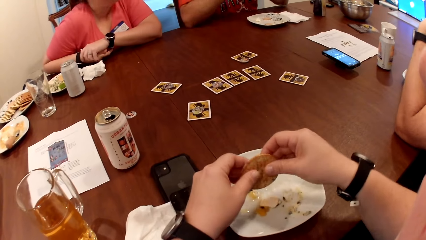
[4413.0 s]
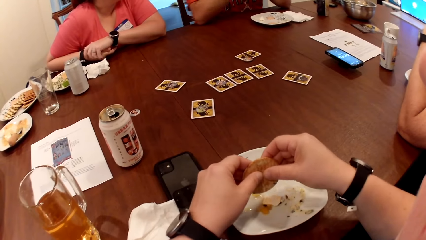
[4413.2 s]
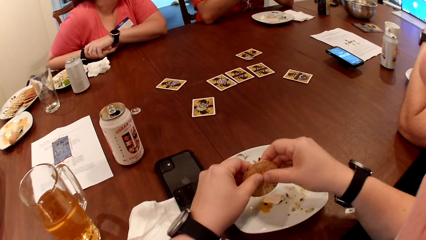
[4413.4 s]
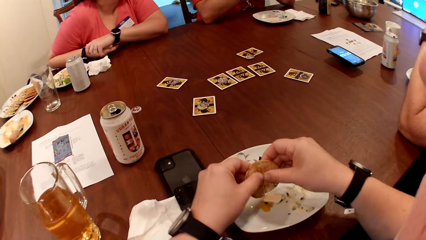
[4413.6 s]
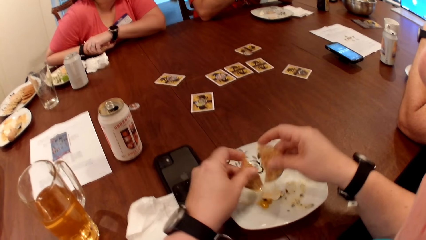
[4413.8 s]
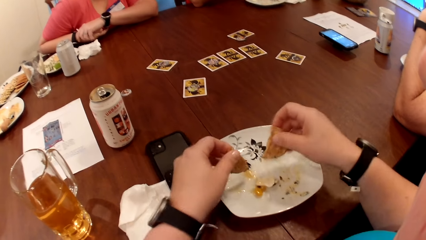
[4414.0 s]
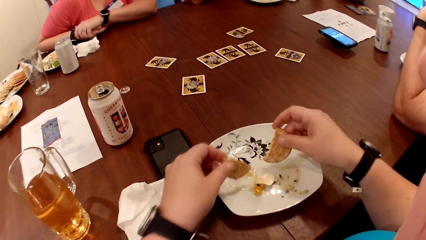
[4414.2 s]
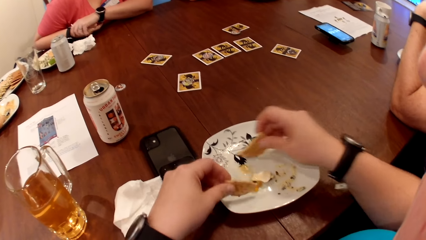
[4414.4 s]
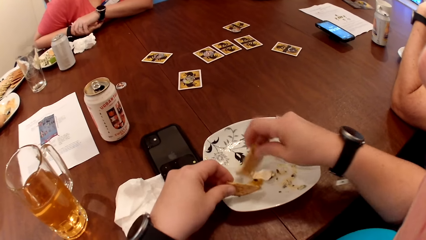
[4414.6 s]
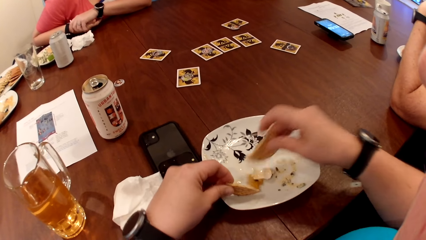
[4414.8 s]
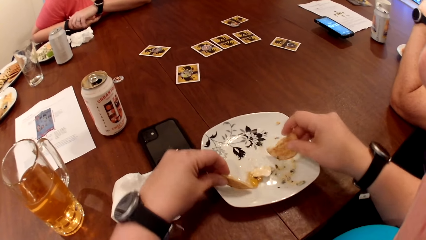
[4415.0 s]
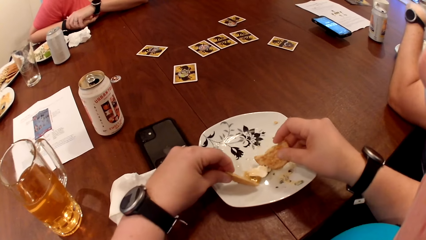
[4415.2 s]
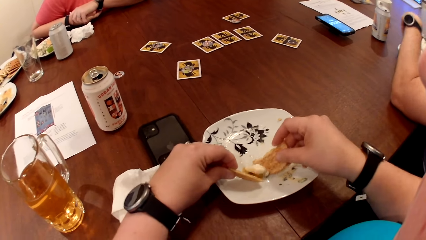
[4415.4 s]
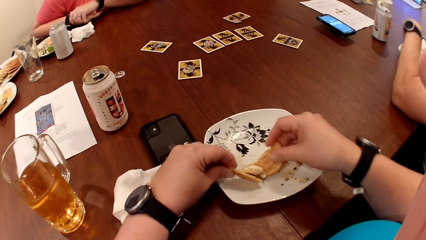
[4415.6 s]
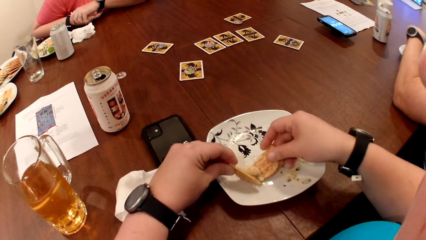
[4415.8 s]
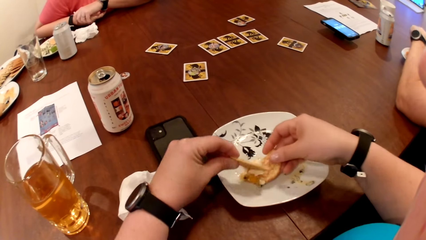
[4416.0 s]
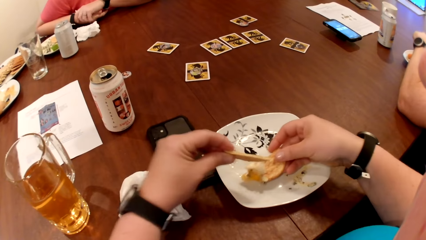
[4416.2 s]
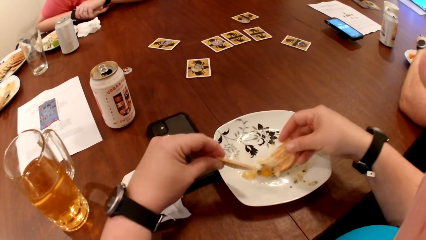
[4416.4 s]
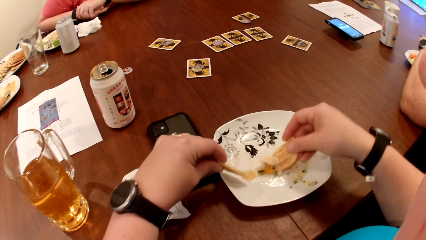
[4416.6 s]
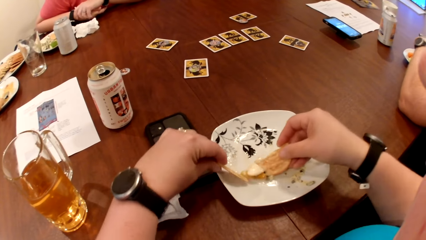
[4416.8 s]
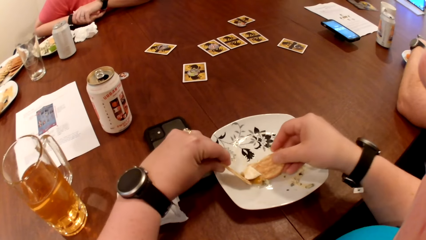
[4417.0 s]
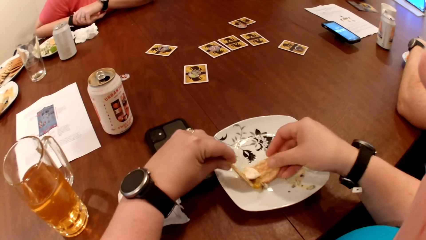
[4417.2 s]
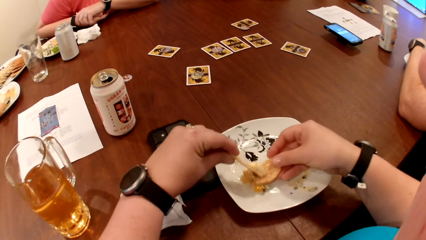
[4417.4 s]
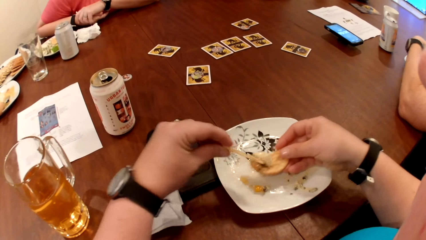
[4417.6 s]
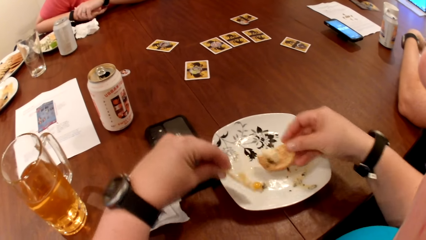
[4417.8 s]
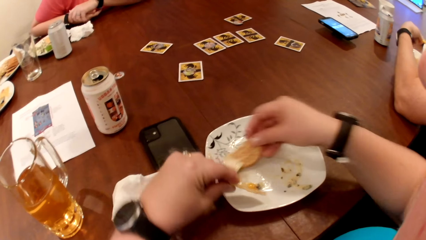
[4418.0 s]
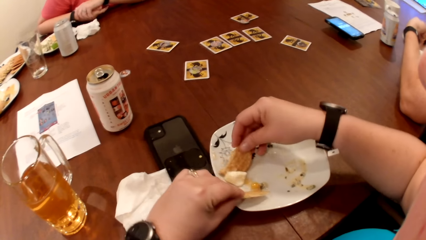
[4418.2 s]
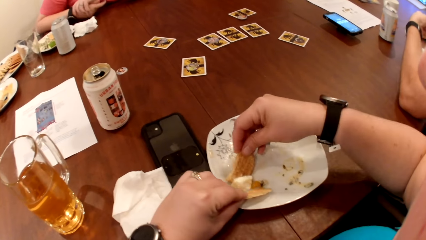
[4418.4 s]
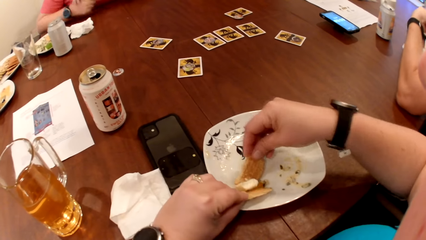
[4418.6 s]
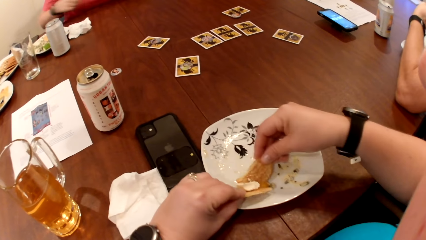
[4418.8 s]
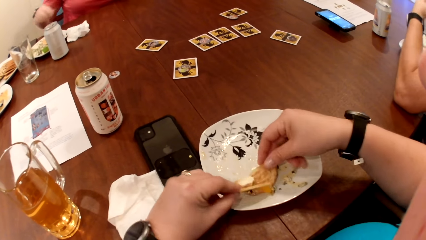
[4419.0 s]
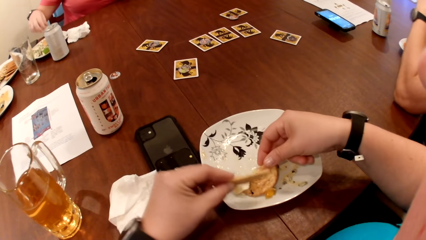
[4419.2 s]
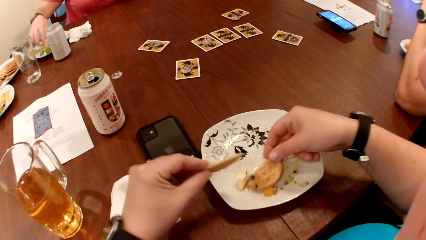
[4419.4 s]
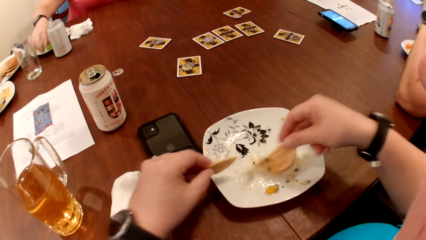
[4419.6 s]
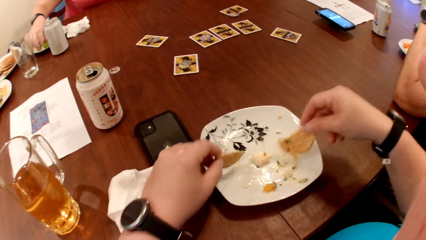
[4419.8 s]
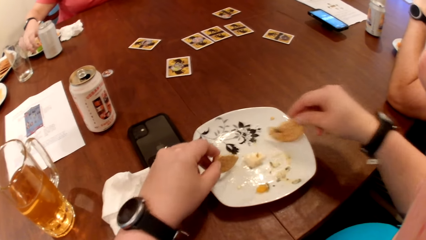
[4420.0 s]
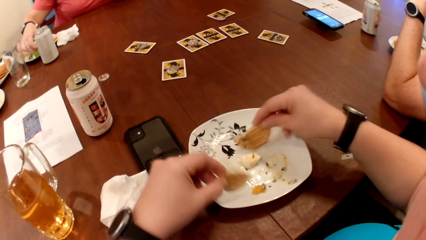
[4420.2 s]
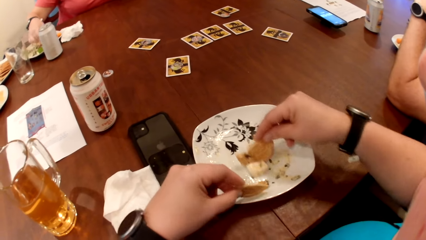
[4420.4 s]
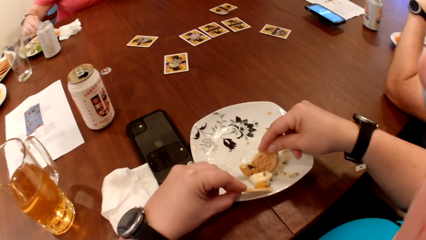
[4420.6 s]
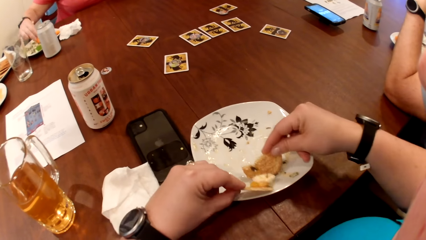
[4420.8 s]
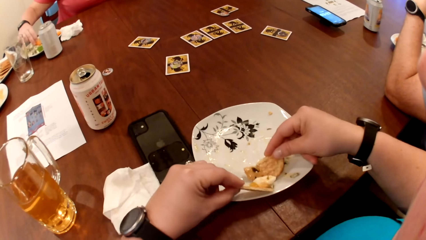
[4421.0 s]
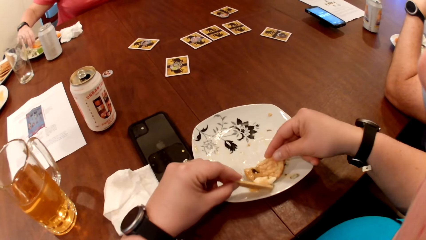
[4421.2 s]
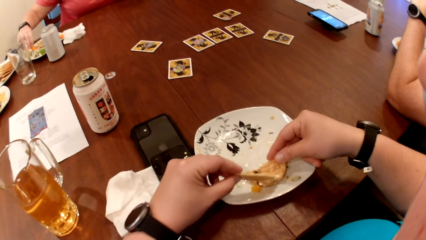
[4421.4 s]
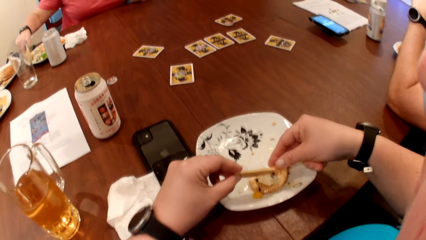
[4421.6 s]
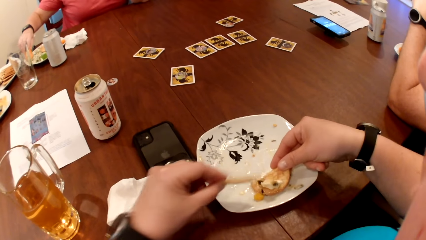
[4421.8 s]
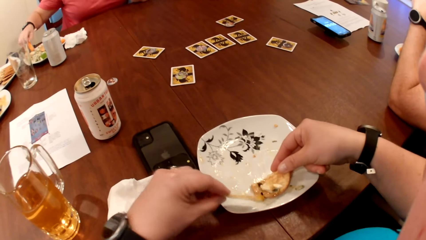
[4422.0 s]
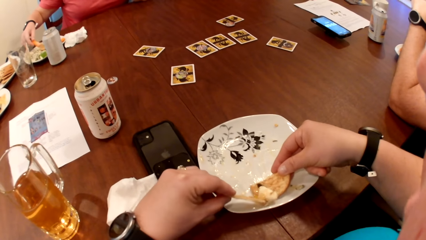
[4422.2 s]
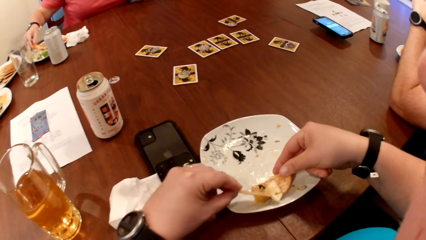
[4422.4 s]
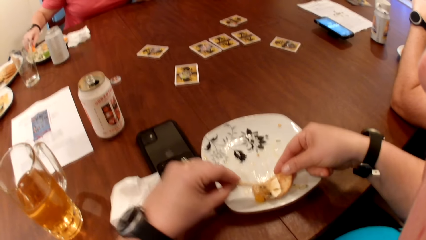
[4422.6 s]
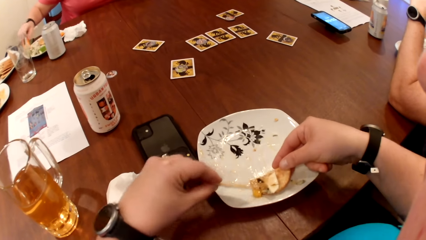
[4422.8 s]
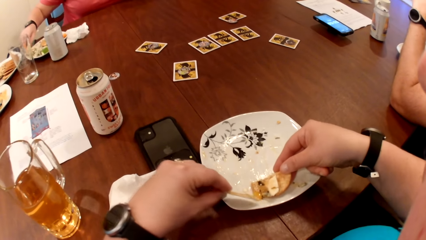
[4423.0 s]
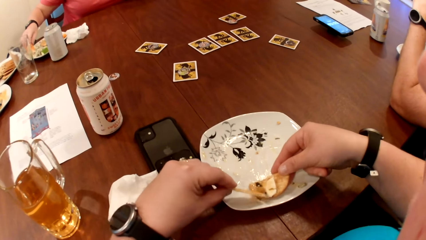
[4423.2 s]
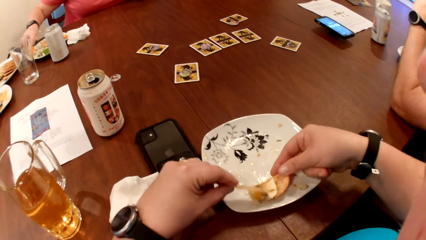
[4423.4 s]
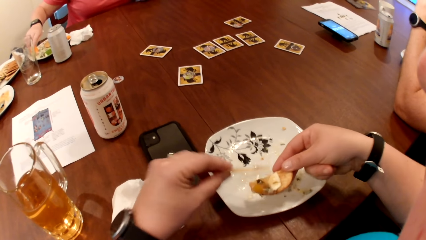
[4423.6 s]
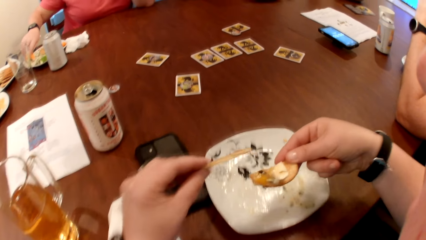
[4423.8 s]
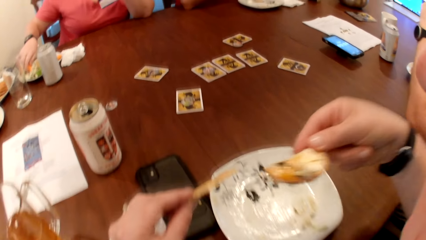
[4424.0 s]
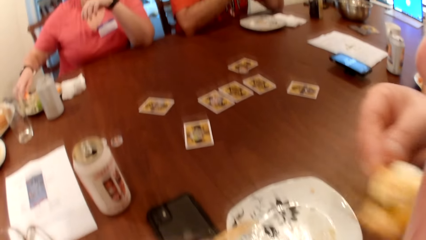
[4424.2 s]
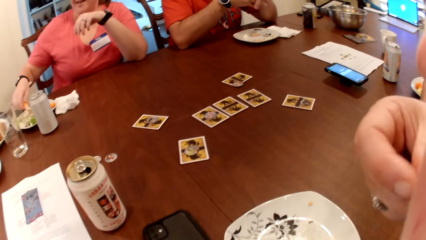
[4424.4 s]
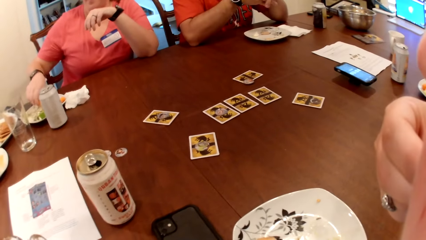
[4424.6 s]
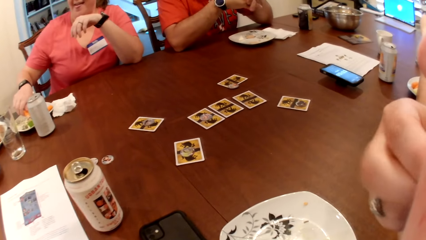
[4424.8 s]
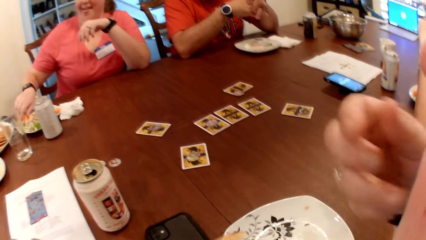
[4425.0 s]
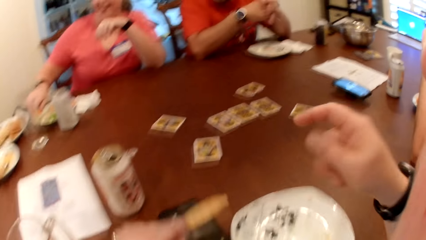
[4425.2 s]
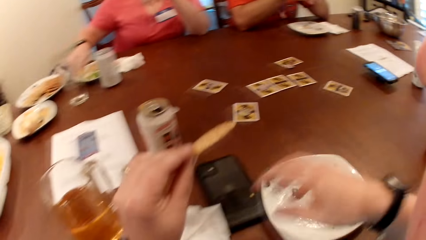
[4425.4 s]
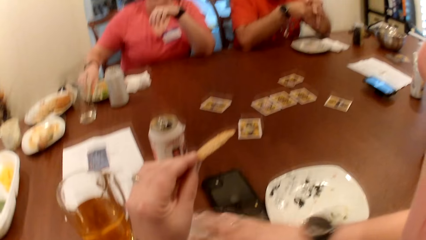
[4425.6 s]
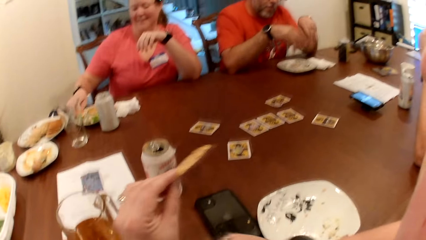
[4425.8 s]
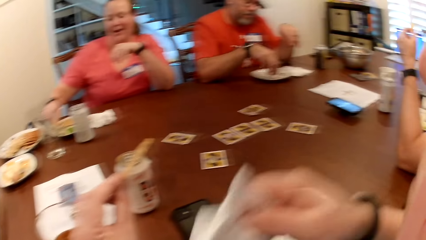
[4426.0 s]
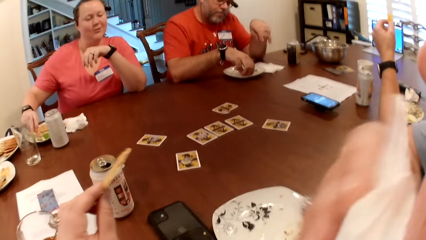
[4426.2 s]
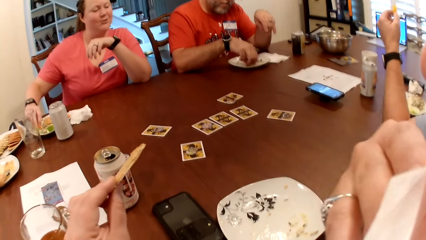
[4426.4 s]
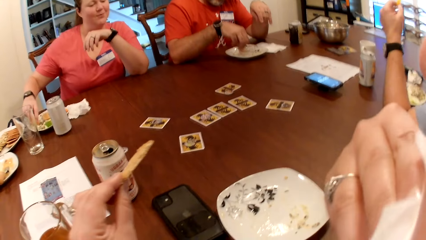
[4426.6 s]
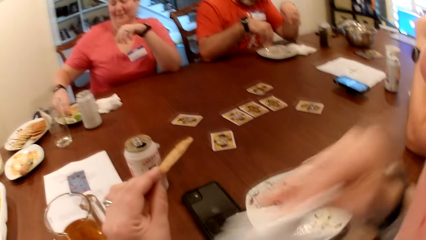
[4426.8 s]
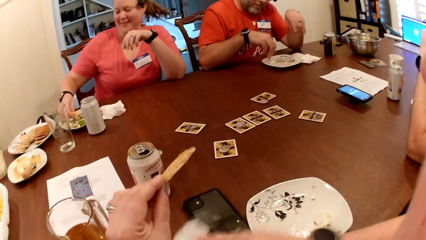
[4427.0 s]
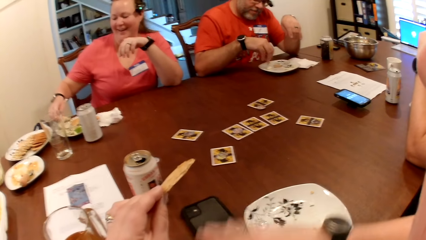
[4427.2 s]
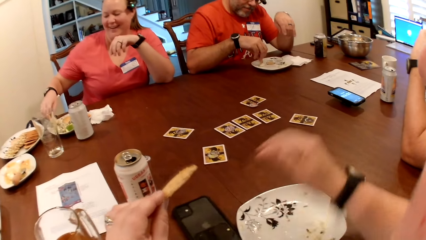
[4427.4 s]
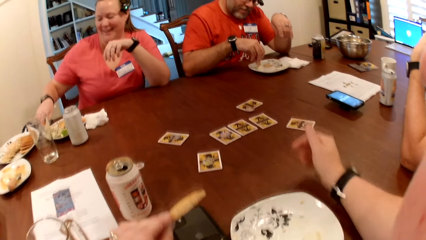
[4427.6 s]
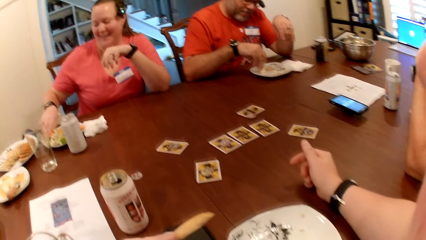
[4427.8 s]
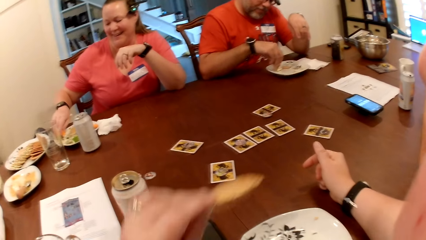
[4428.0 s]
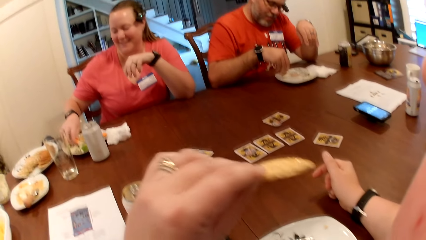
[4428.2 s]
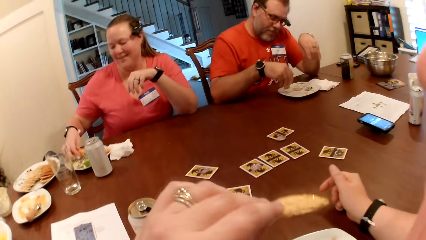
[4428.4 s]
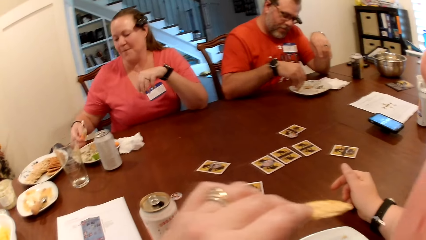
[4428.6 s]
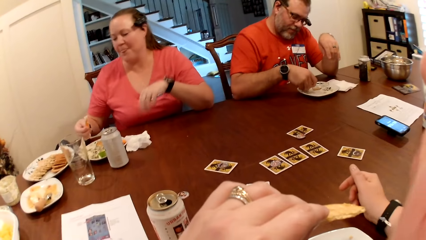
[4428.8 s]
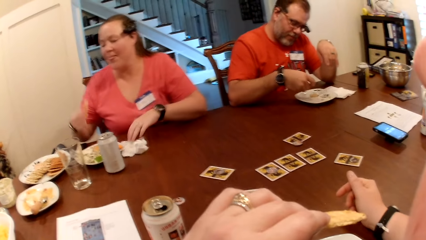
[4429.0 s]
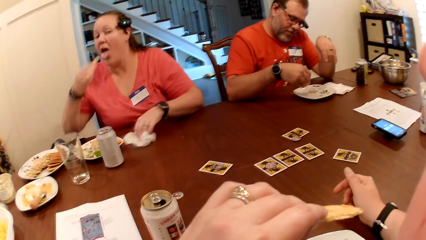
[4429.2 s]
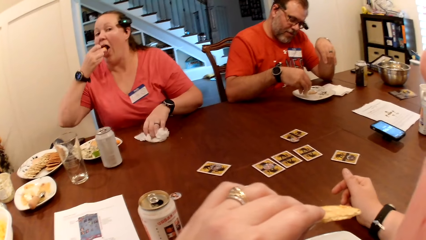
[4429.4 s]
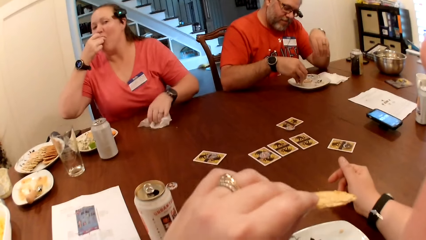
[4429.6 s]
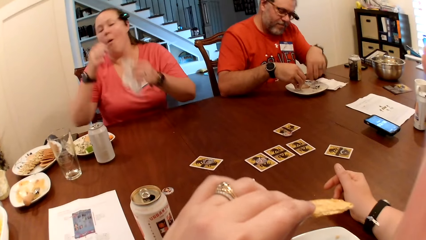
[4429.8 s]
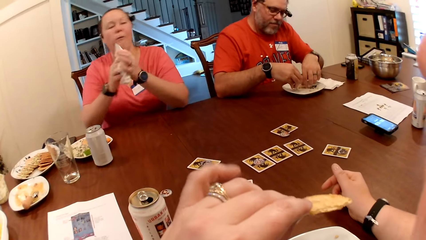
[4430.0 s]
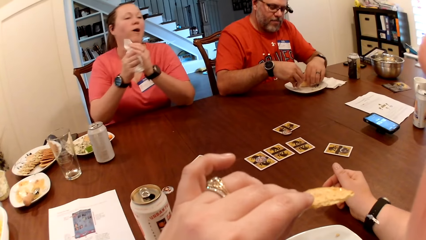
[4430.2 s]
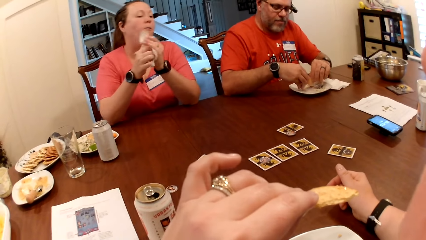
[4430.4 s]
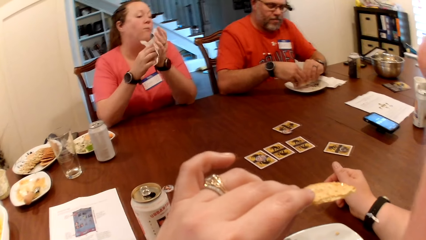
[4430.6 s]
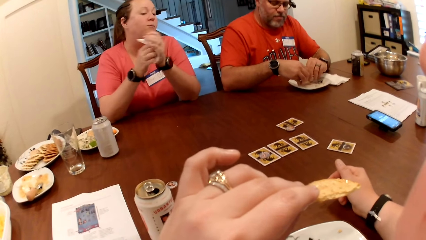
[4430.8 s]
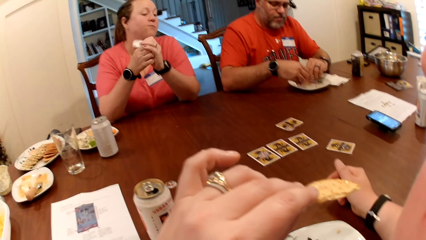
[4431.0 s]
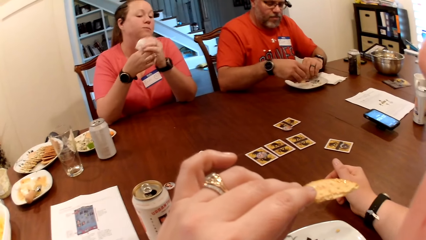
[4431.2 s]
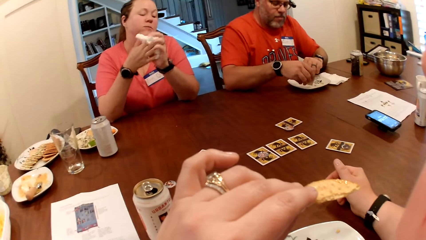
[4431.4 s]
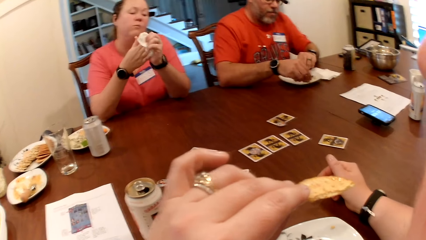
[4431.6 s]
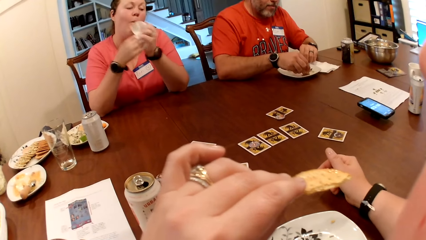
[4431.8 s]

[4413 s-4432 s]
The camera wearer breaks the biscuit into two with both hands. She picks the sauce from the plate on the table with the biscuits in both hands. A woman picks a carrot from the plate on the table with her right hand. The woman picks sauce from the plate on the table with the carrot in her right hand. The camera wearer eats the biscuit in her right hand. She picks the paper towel or tissue from the table with her right hand. A man picks his food from the plate on the table with his right hand. The camera wearer cleans her mouth with the paper towel in her right hand. She places down the tissue. She stares around. The woman picks food from the plate. The woman picks the paper towel from the table with her left hand. She eats the carrot with her right hand. The camera wearer interacts with the woman. The woman cleans both hands with the paper towel.
